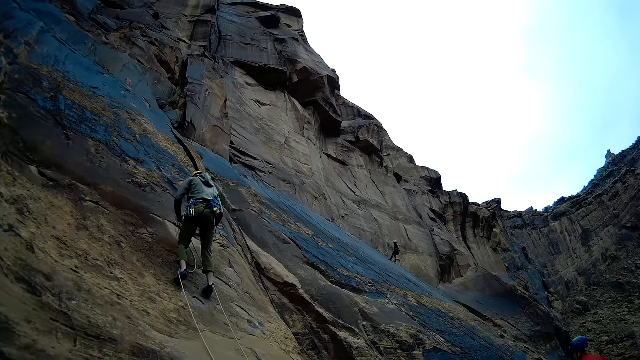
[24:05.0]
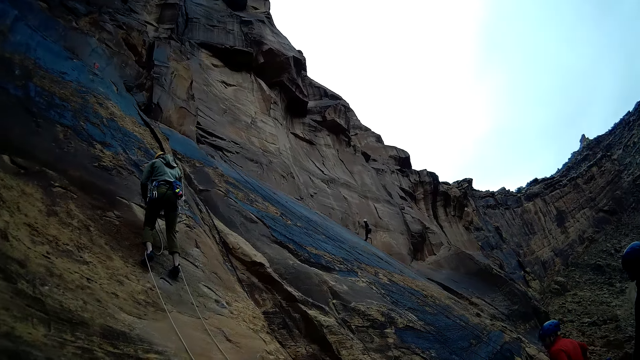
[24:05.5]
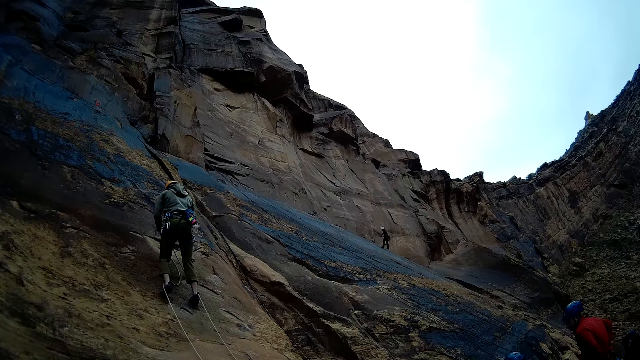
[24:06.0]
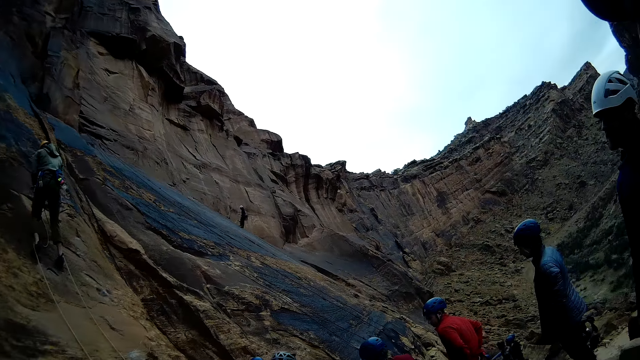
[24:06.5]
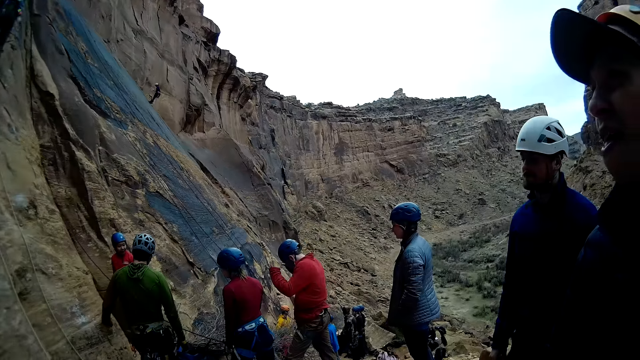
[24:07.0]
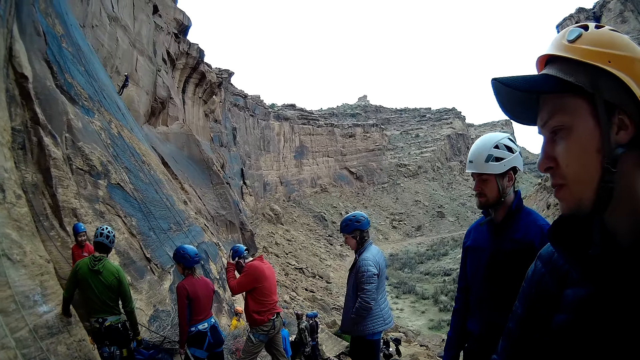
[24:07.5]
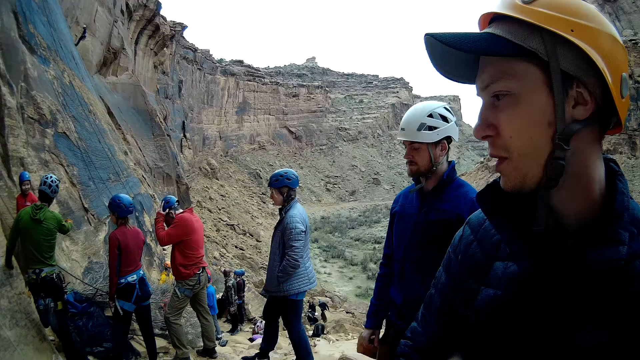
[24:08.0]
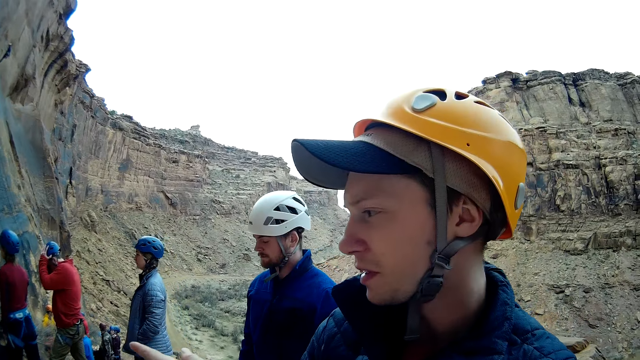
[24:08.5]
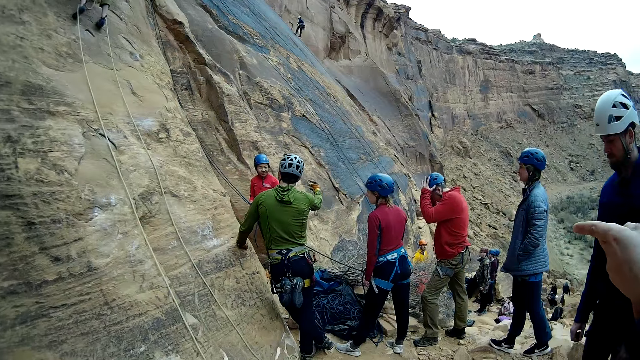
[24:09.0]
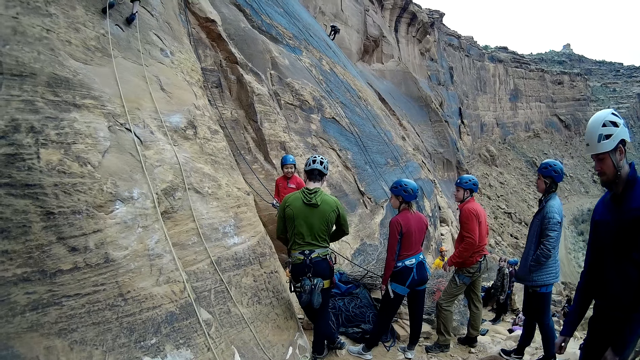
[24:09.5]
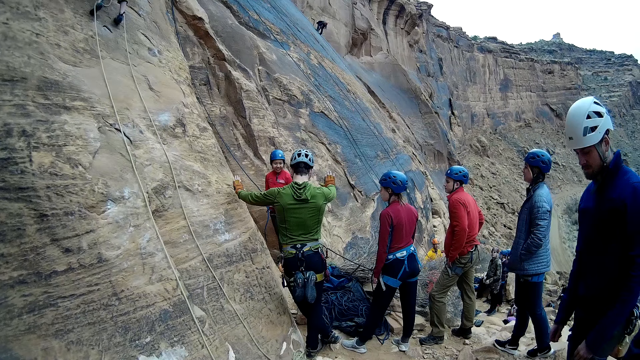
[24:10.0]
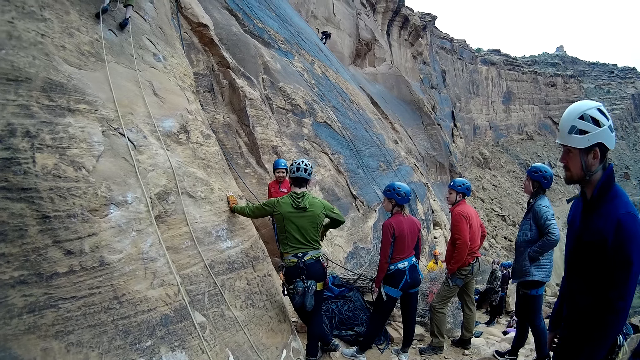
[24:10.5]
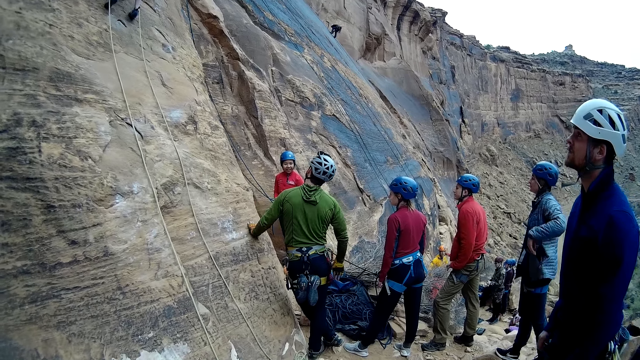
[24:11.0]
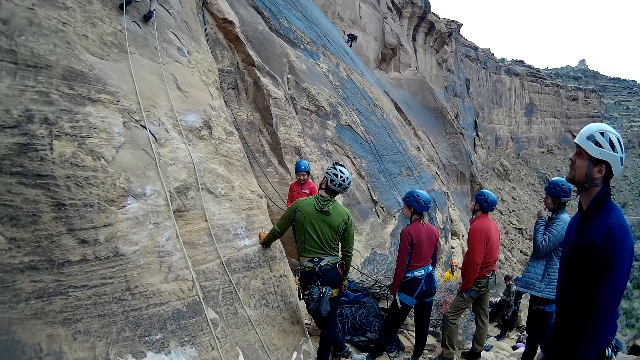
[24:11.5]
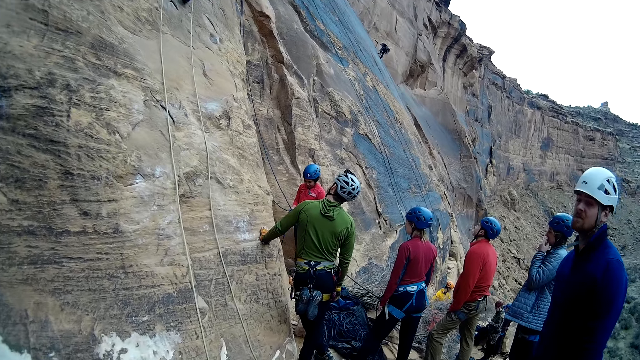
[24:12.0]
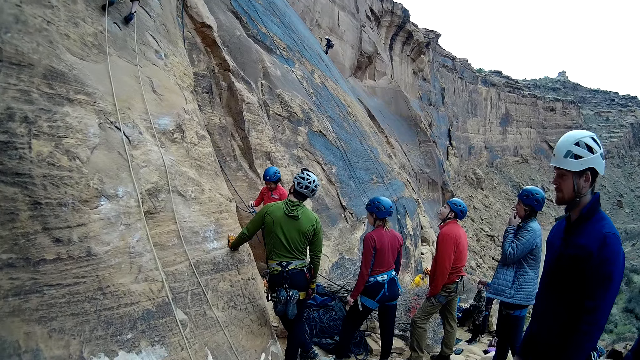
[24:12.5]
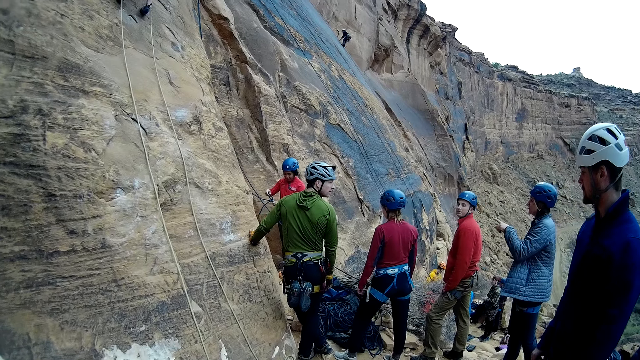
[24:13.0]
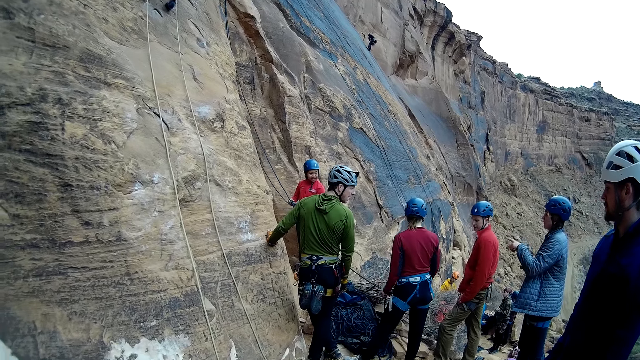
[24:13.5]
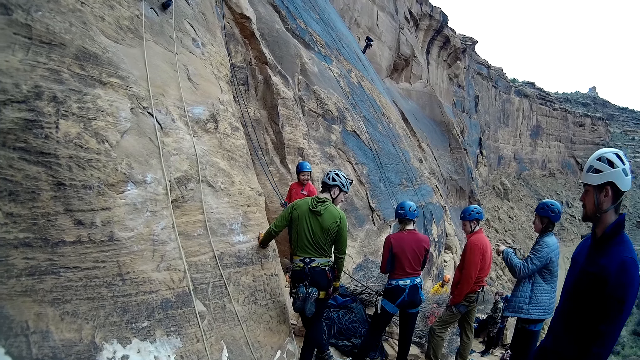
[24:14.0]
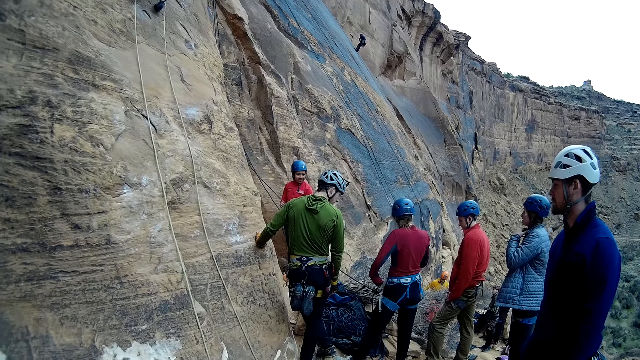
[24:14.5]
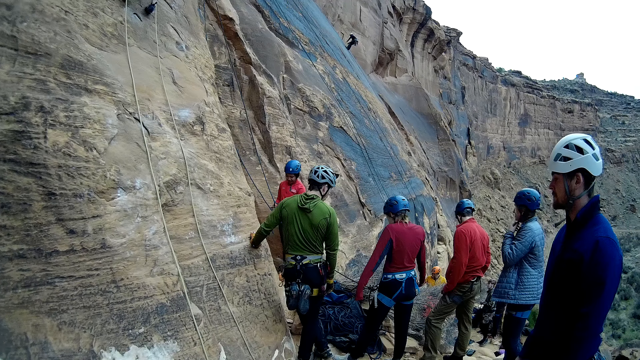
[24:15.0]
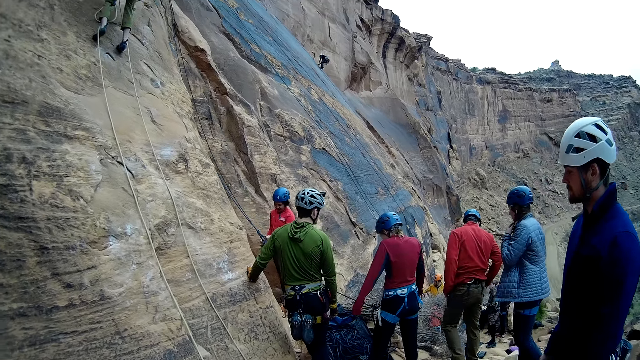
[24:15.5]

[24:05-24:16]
A person pockets the hands on his jacket. Another person holds his helmet. The first person points his finger.

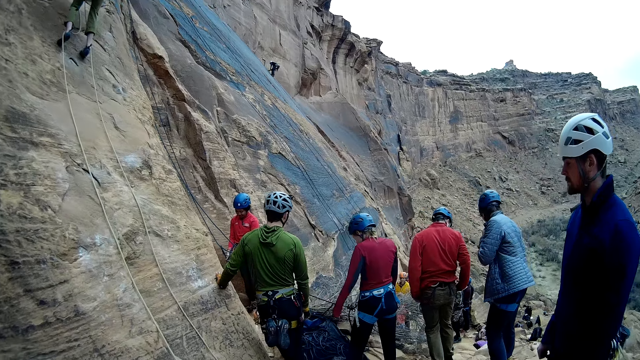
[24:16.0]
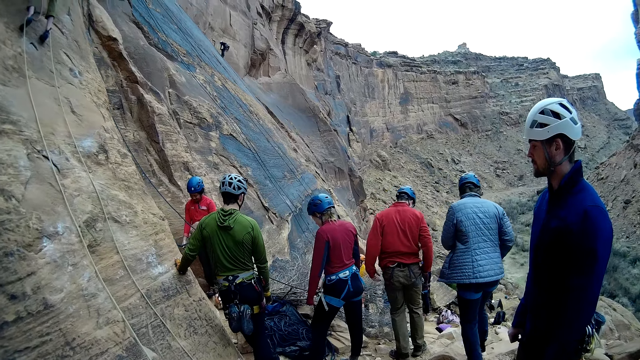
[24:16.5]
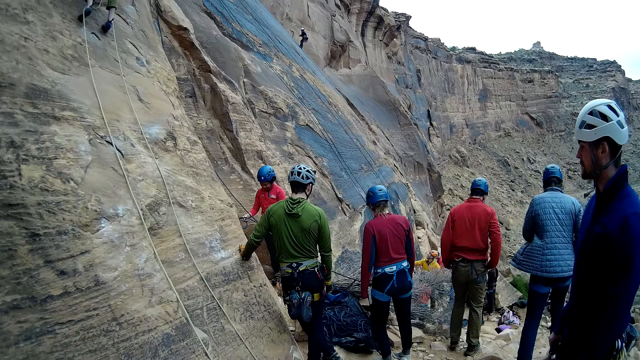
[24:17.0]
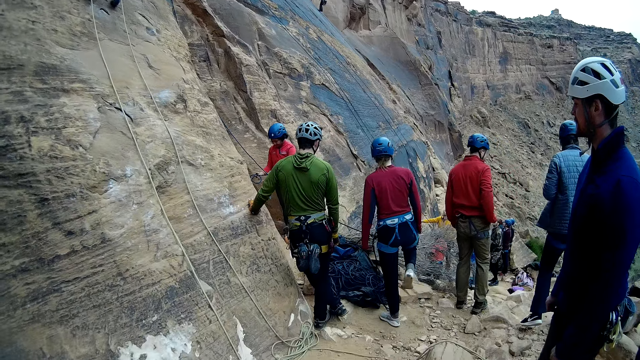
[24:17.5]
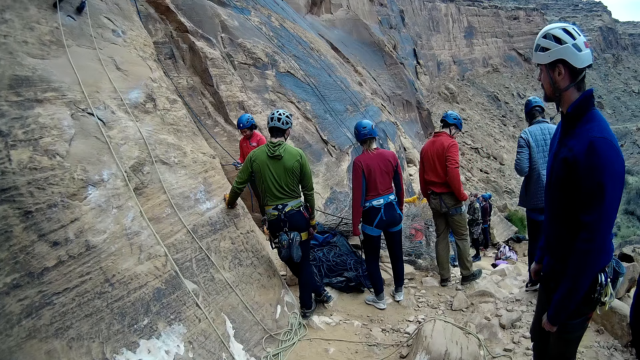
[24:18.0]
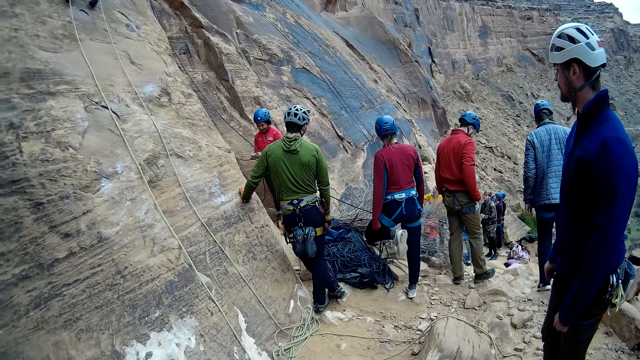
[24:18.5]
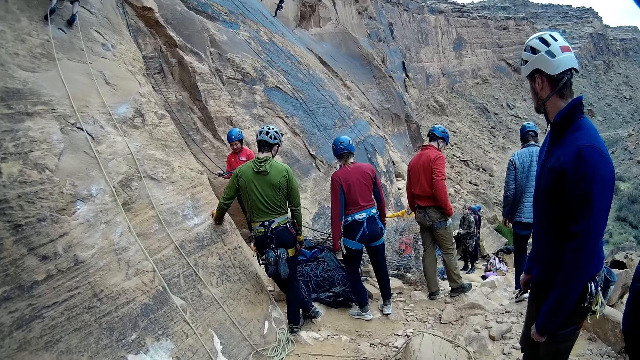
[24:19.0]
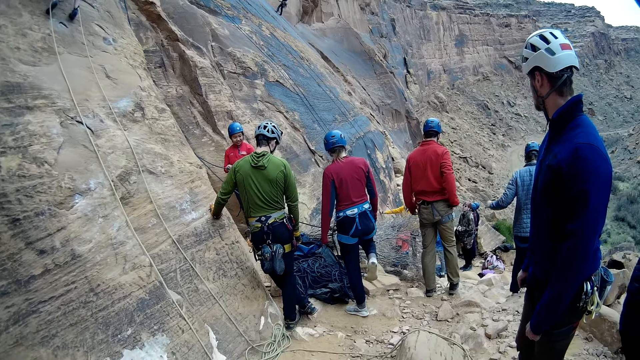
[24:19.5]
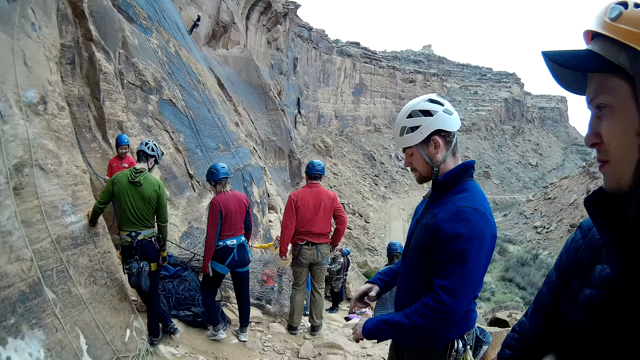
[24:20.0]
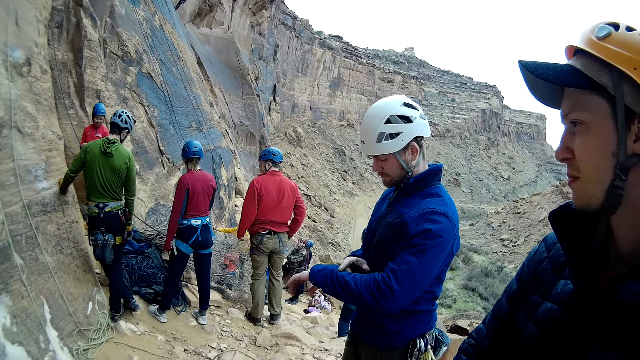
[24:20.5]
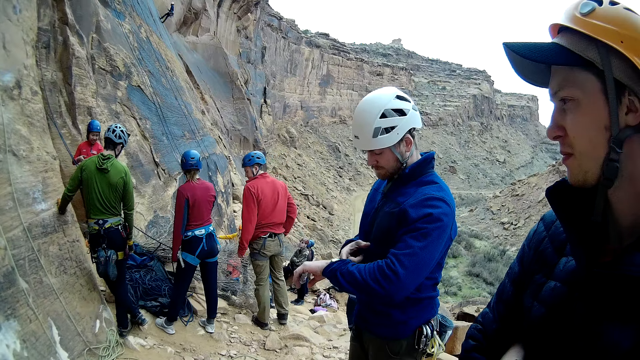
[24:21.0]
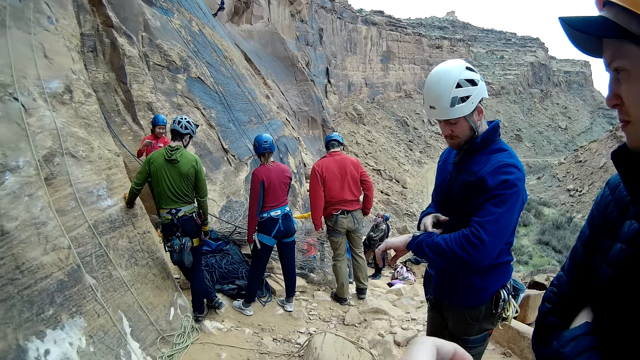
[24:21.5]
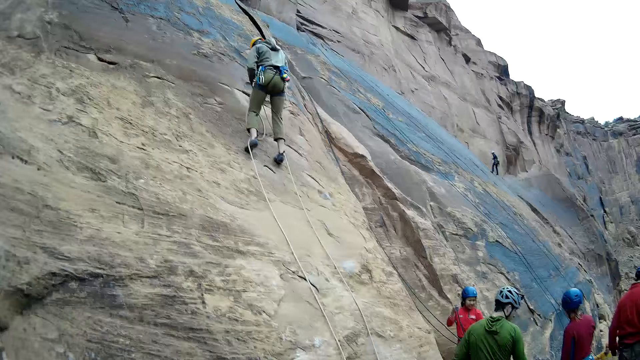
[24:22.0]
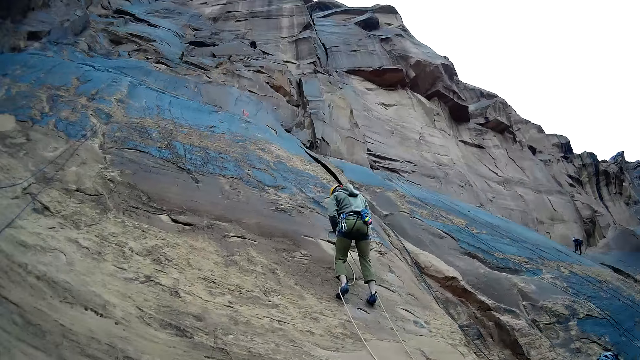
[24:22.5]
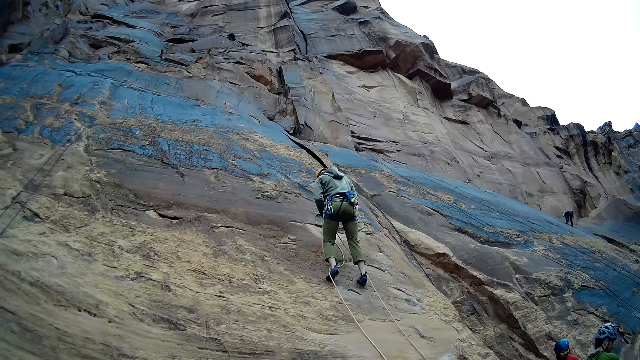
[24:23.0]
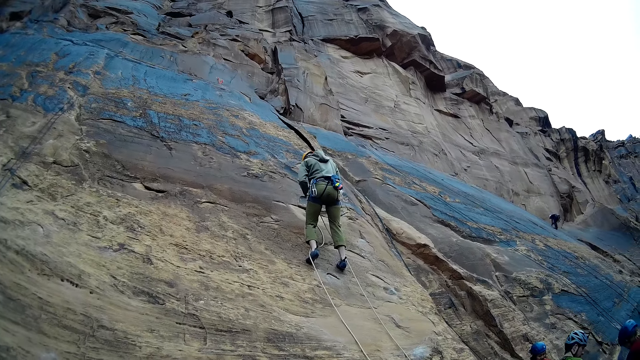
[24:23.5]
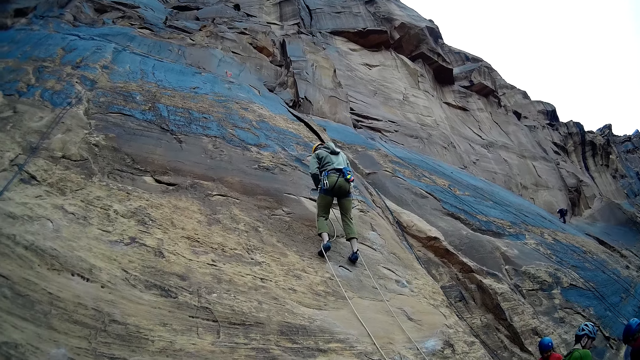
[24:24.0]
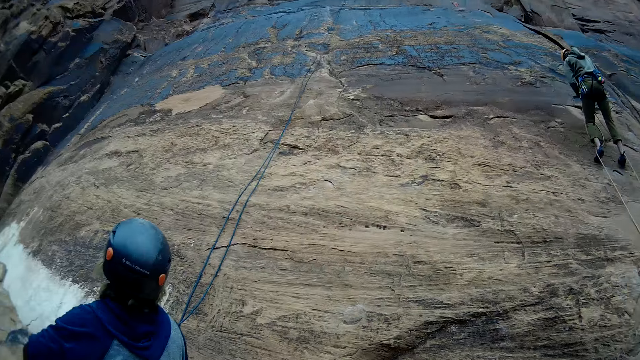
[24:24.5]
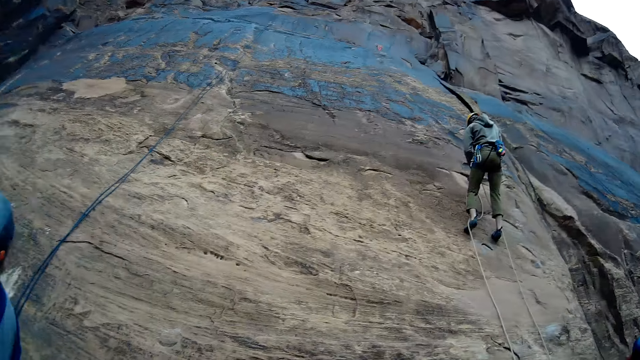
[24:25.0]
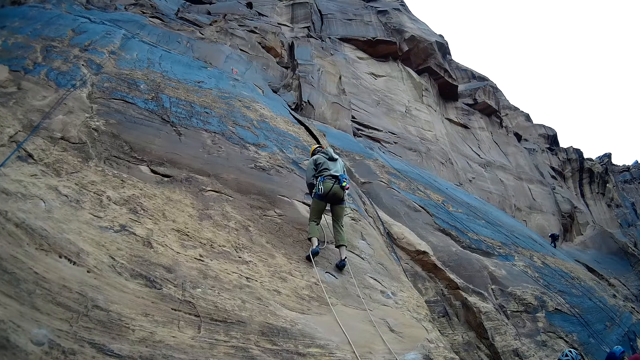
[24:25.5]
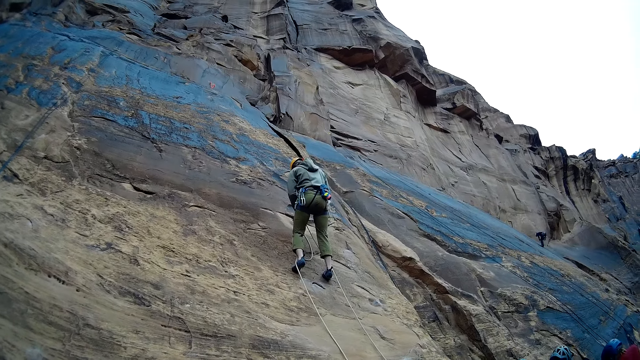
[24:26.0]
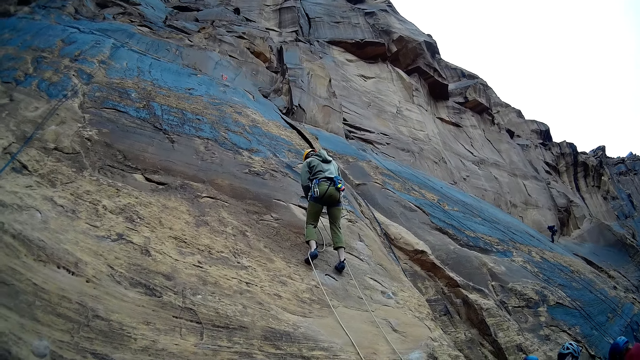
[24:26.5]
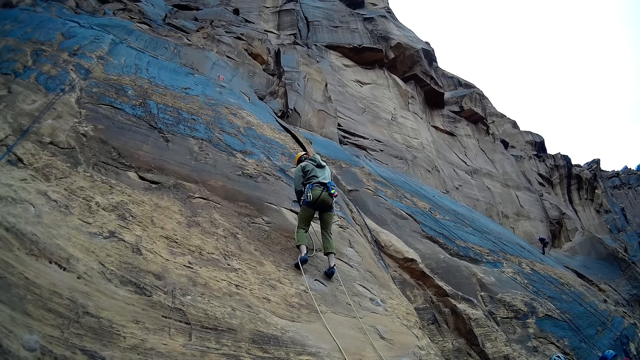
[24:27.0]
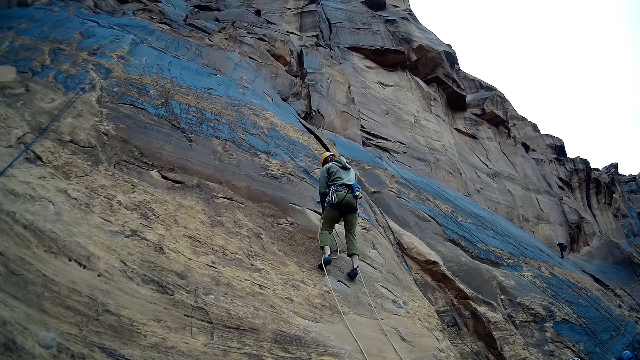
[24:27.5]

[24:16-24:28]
A person holds the rope. A man checks his wrist watch. Another person descends from the mountain.
